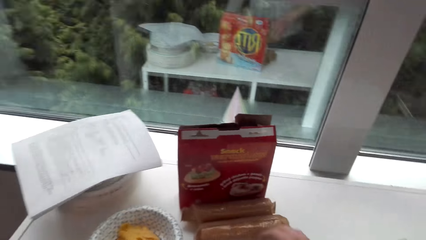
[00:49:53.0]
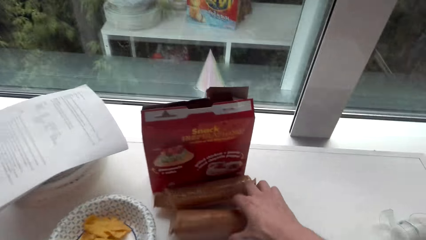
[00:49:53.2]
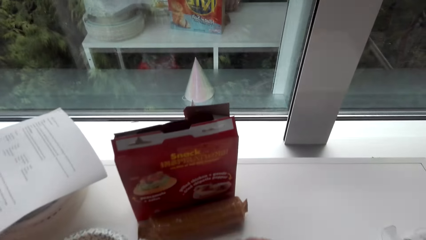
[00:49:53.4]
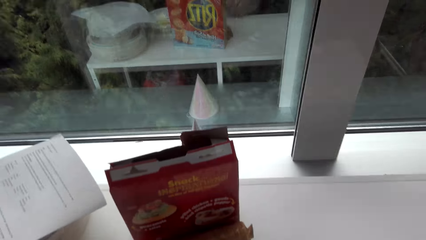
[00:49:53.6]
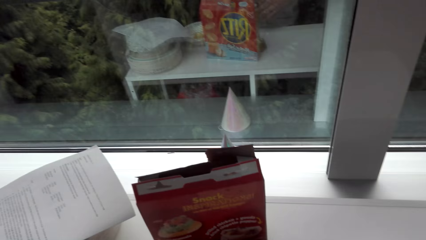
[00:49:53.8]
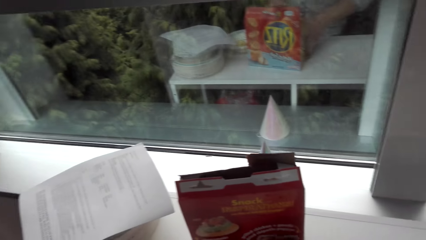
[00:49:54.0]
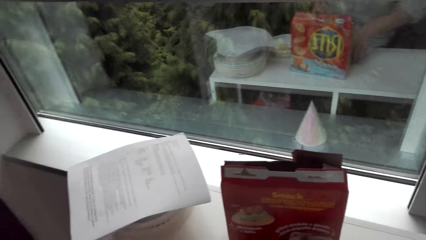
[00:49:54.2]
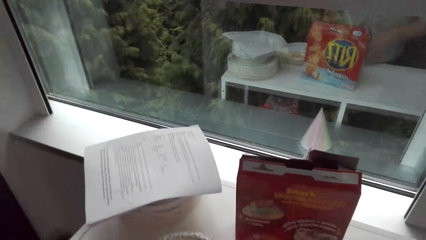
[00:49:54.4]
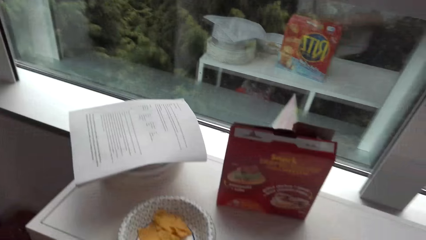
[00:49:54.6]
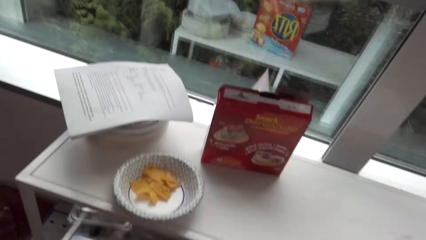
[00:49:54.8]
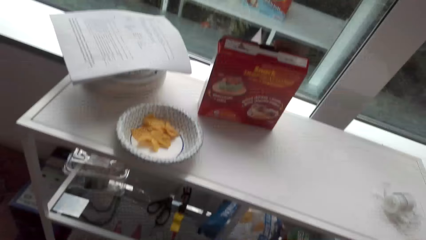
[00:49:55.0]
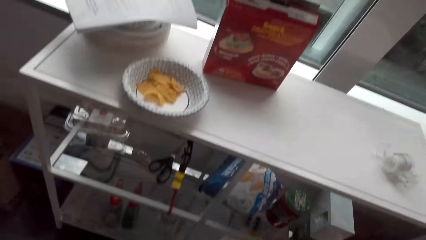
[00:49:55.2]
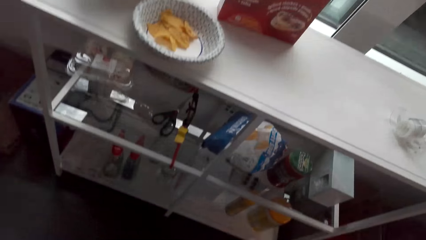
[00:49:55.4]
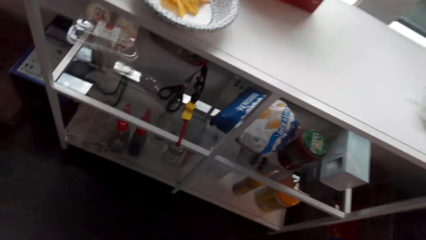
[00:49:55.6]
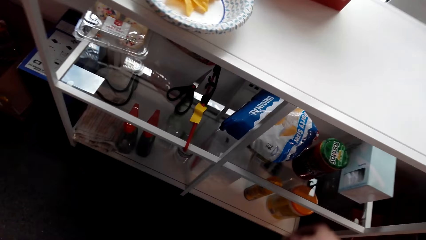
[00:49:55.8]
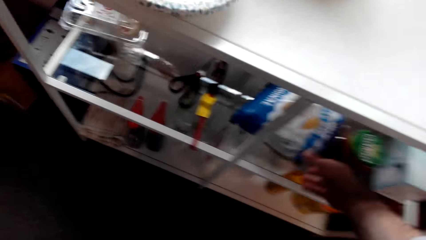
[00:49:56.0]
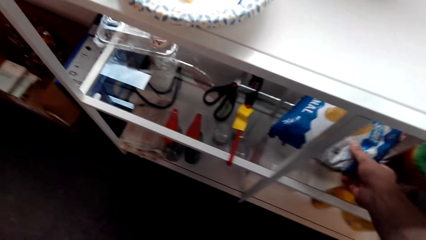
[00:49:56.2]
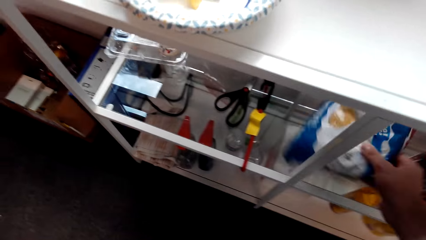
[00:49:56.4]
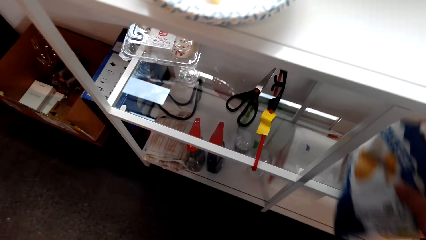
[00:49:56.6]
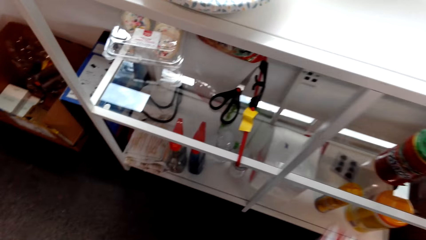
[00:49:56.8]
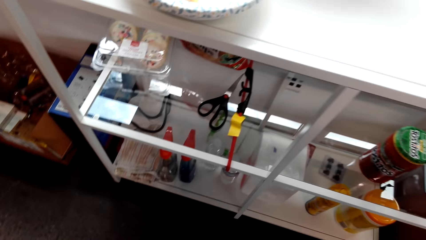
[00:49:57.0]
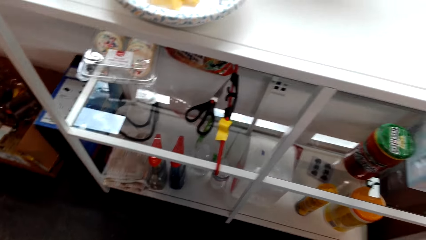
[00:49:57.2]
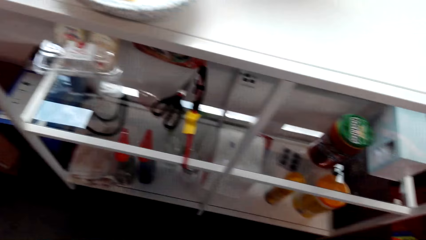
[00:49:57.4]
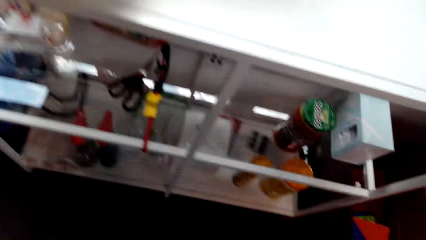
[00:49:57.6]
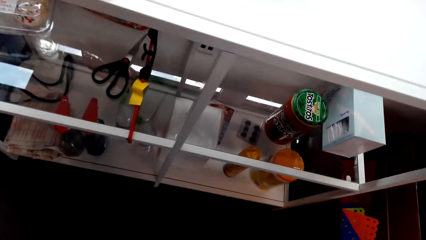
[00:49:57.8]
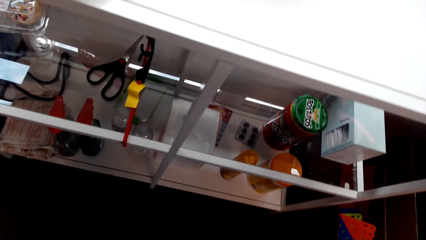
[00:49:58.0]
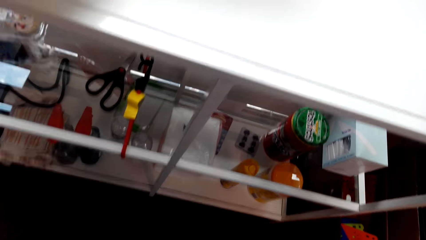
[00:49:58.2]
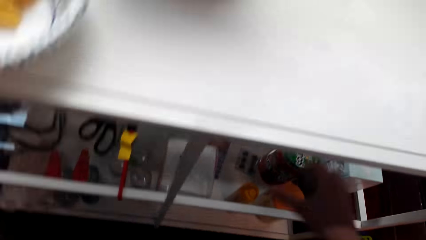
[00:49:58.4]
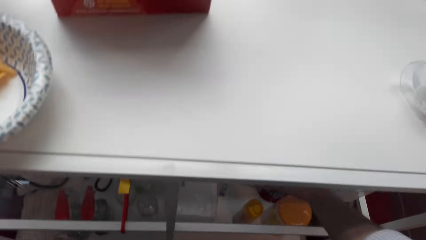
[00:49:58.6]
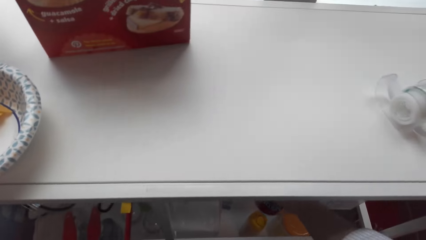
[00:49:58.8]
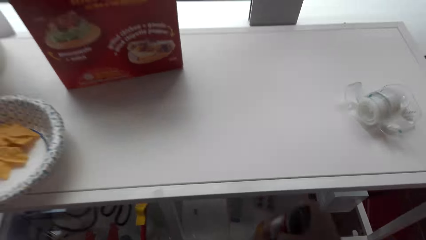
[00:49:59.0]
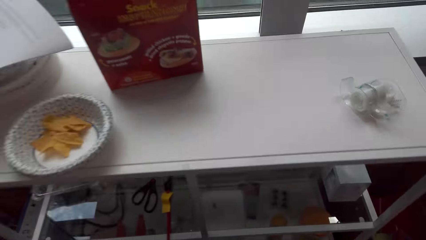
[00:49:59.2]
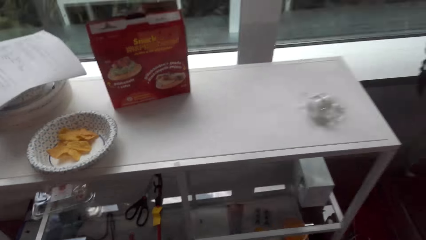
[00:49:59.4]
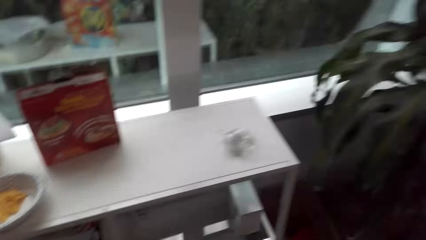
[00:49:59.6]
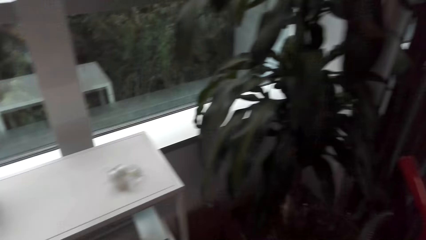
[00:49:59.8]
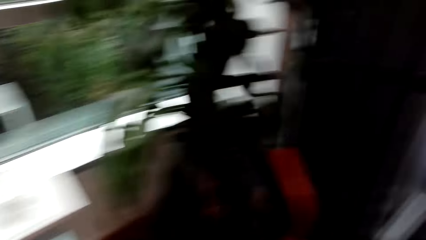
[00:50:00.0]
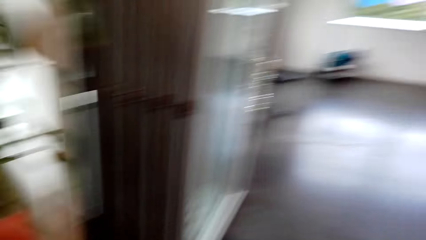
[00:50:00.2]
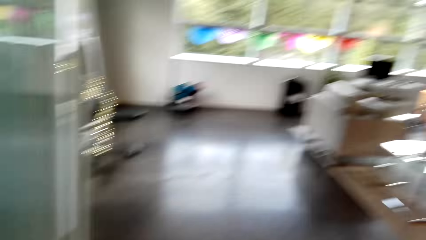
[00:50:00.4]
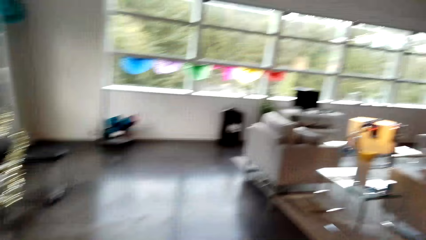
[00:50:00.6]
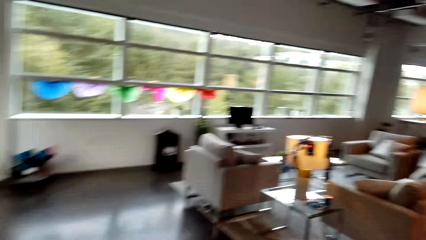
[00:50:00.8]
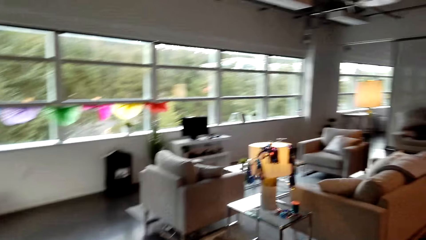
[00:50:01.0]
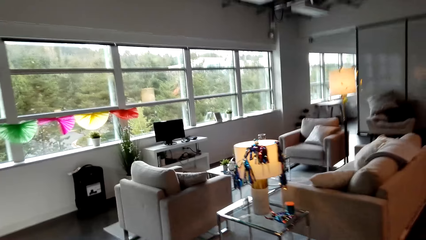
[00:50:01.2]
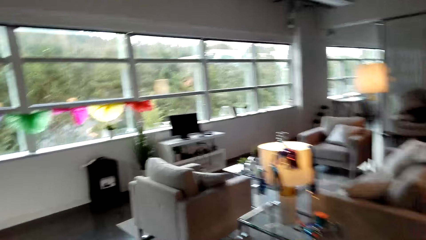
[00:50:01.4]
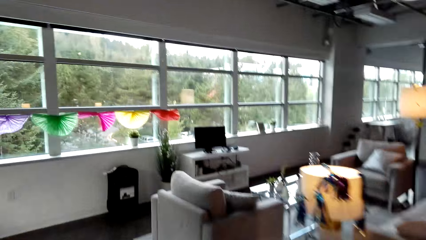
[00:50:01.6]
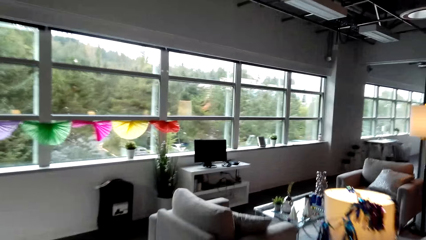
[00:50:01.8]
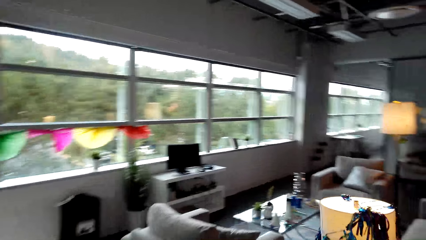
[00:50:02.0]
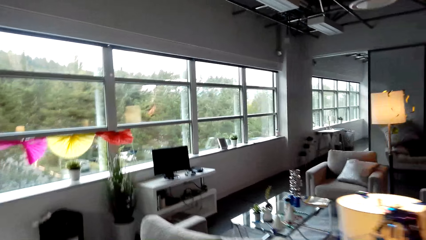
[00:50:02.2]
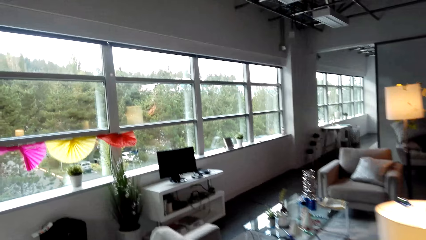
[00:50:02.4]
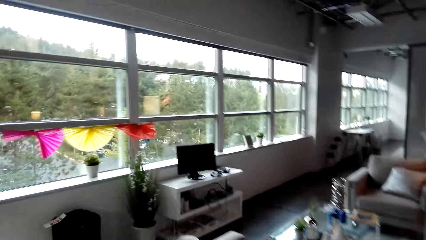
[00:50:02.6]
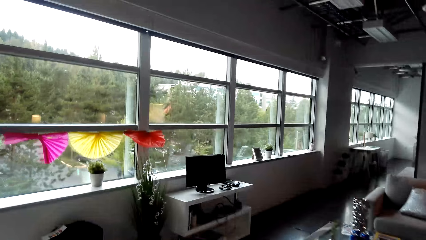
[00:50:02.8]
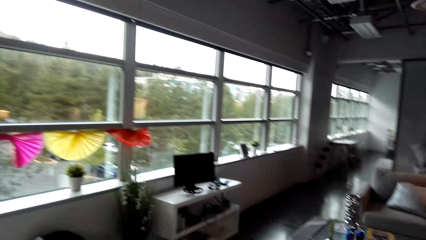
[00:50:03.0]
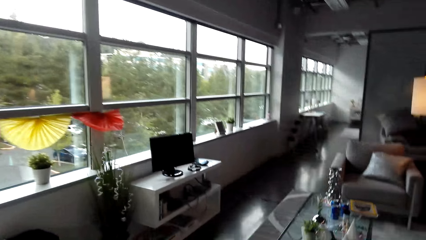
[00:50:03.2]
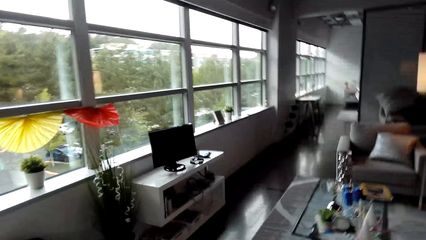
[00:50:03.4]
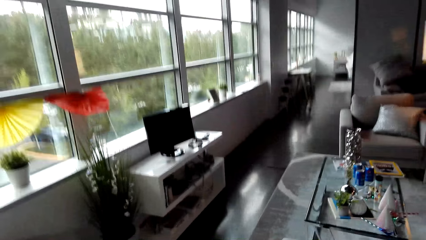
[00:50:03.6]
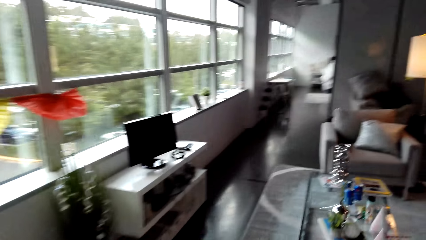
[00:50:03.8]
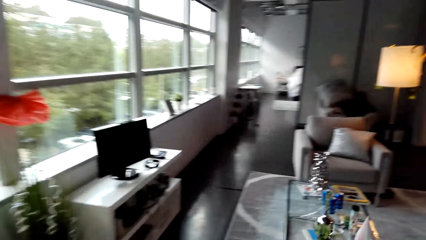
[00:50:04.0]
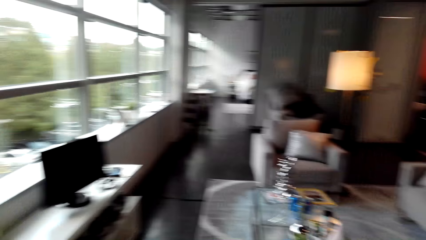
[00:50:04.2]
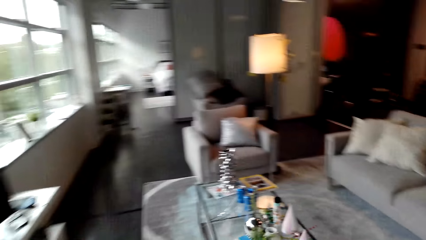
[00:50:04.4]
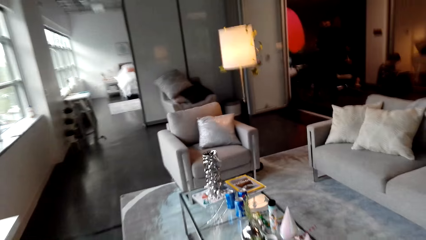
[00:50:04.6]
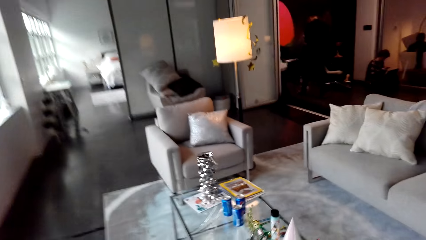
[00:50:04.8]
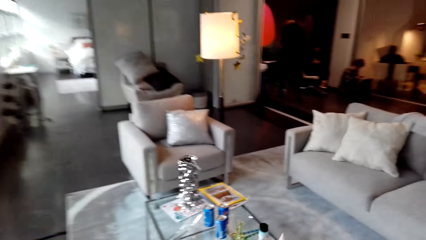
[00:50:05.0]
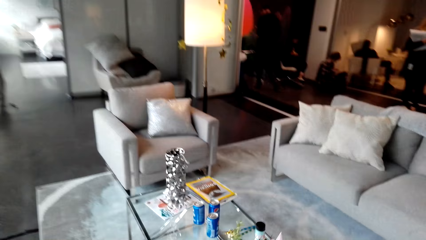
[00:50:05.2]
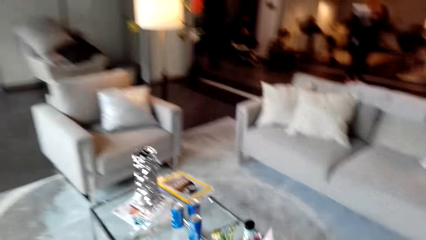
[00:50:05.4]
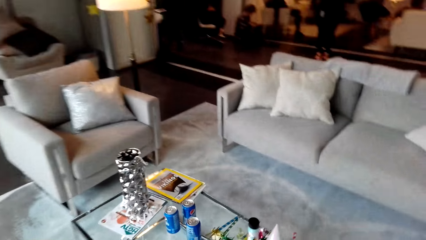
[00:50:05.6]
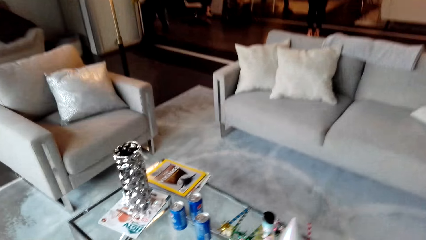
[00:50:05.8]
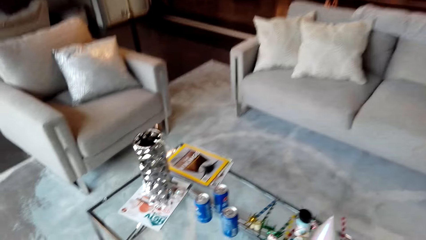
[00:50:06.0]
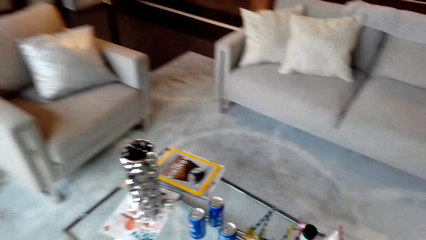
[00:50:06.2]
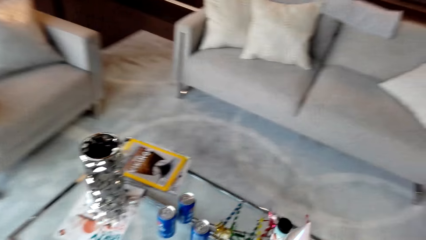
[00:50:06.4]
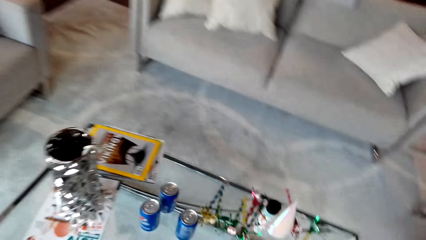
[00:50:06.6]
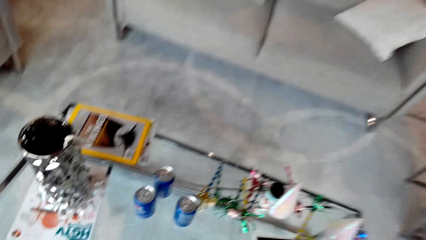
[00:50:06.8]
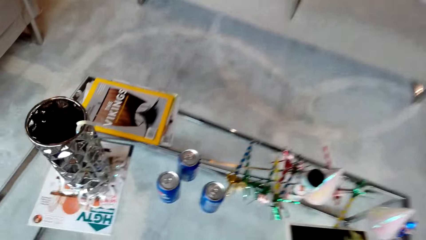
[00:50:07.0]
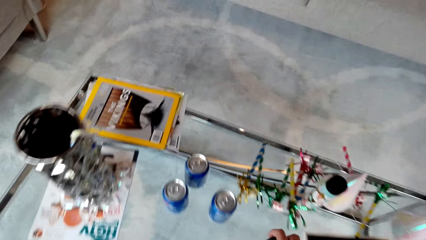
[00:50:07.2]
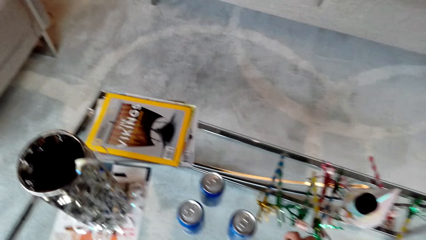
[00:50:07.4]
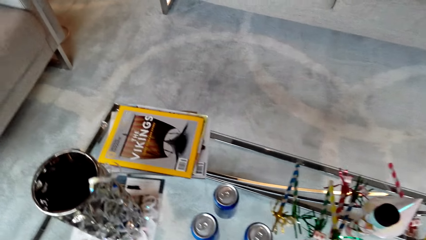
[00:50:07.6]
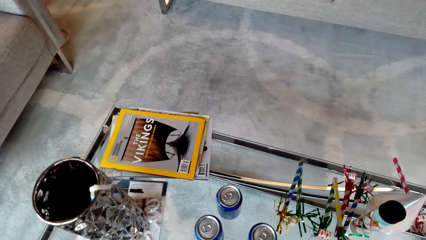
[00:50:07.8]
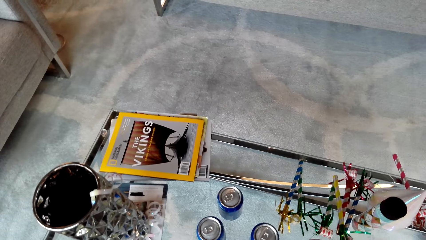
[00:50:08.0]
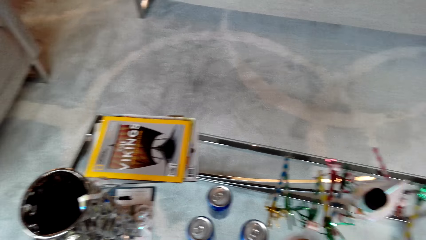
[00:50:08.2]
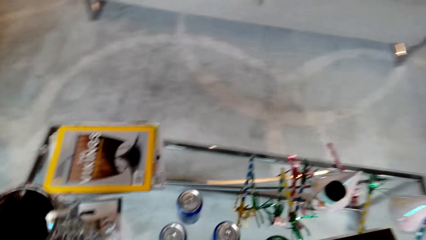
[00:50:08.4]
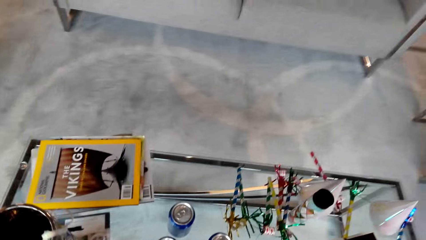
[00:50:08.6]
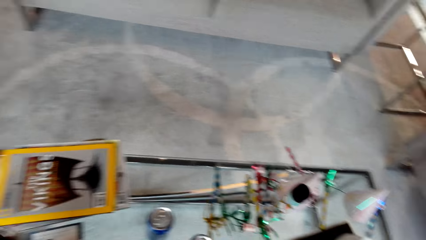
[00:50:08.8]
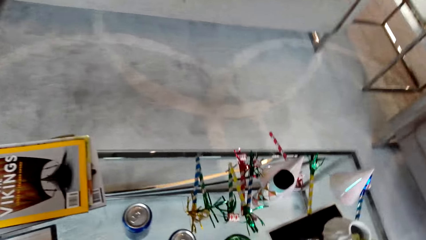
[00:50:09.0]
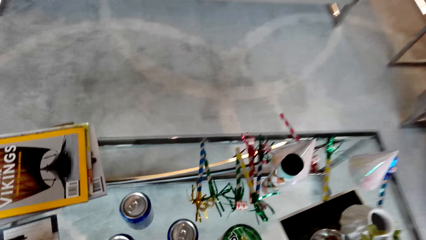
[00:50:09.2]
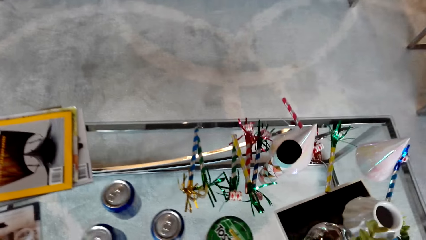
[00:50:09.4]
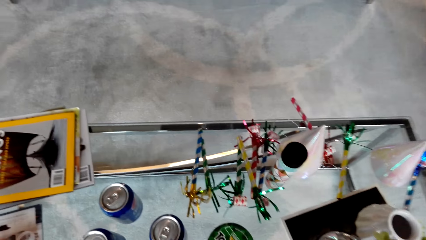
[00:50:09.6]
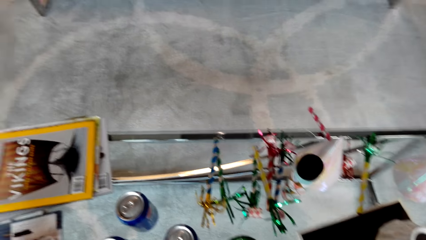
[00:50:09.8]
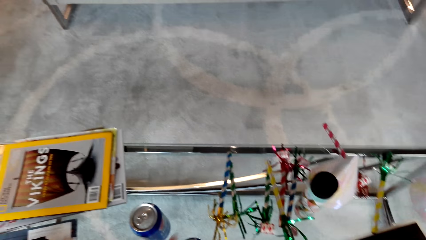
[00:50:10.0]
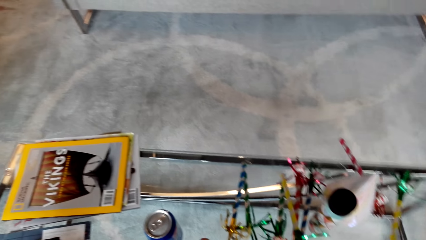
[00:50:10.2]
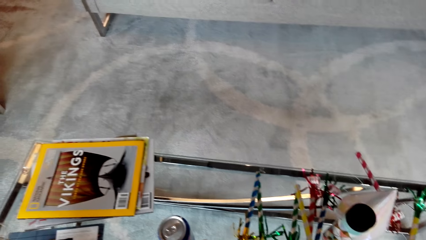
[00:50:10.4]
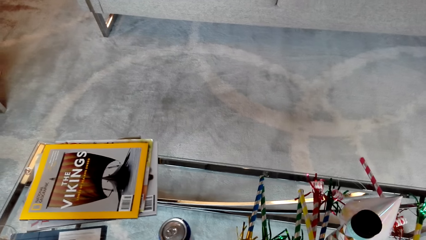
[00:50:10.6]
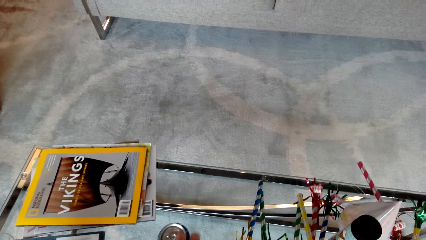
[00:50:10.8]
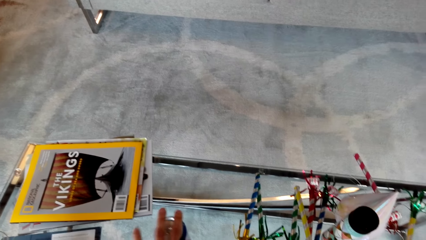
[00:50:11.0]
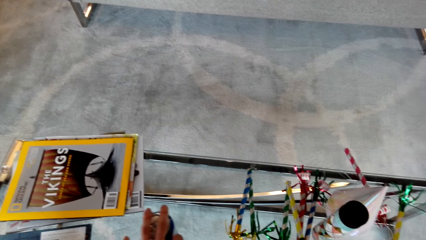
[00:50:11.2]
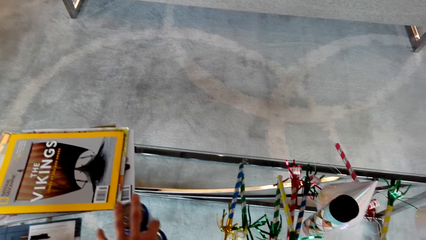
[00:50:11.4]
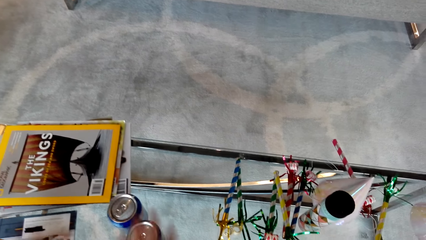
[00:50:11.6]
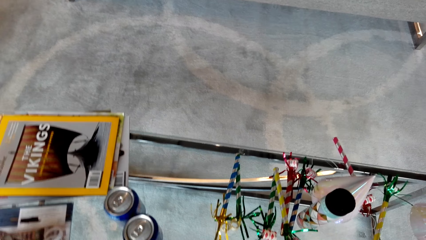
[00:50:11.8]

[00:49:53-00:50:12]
The camera wearer walks near the window and takes snacks. They take the snacks from the stand. They walk and put the snacks on the table.
